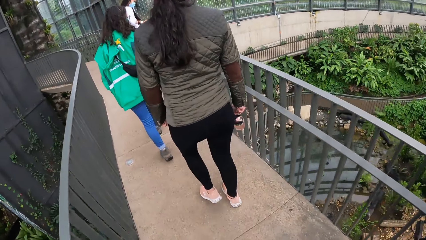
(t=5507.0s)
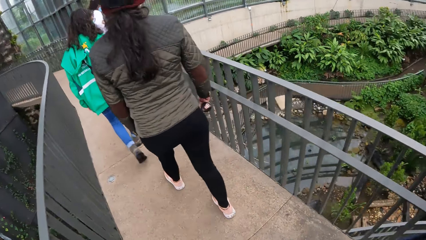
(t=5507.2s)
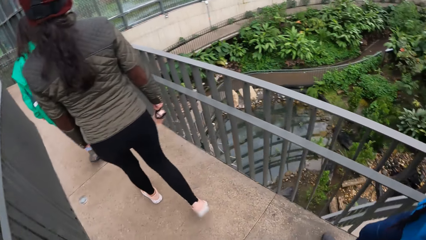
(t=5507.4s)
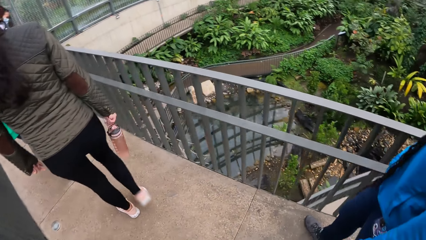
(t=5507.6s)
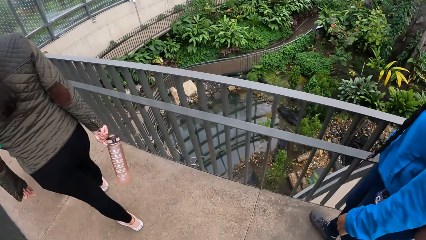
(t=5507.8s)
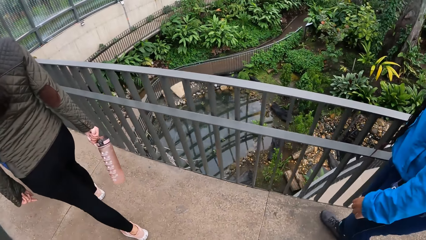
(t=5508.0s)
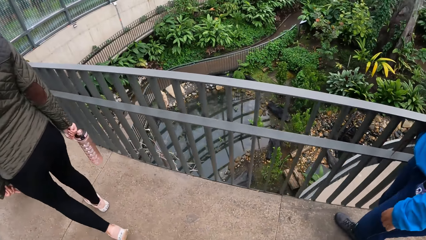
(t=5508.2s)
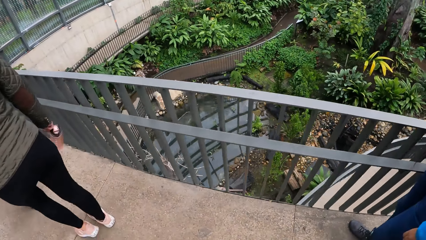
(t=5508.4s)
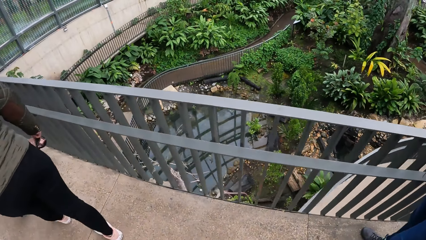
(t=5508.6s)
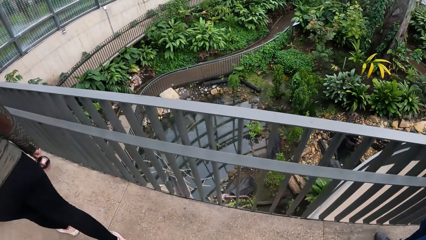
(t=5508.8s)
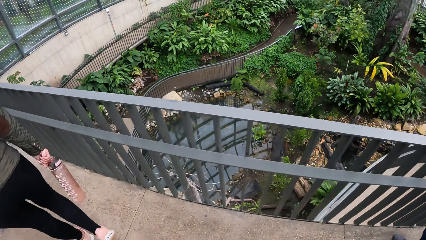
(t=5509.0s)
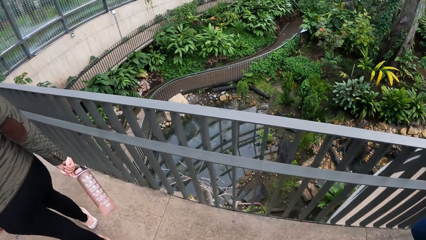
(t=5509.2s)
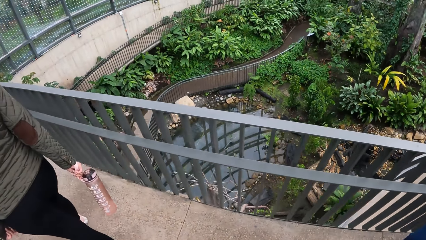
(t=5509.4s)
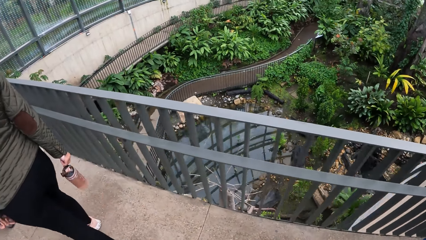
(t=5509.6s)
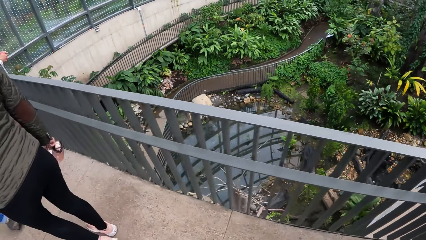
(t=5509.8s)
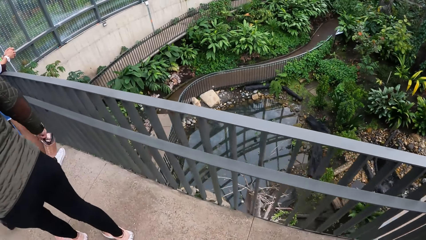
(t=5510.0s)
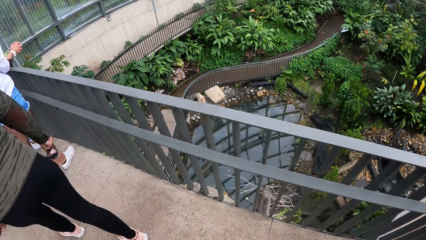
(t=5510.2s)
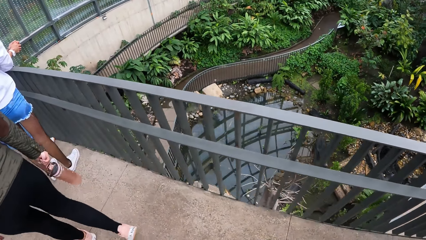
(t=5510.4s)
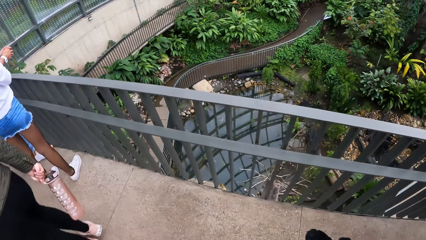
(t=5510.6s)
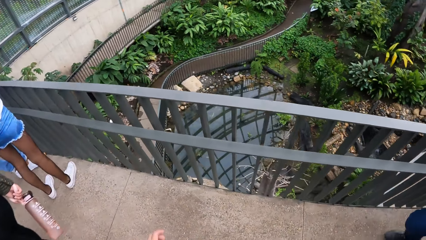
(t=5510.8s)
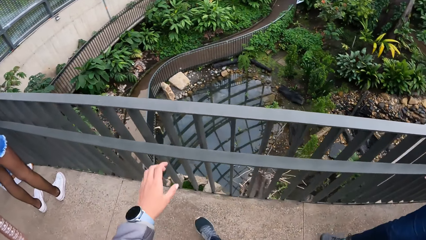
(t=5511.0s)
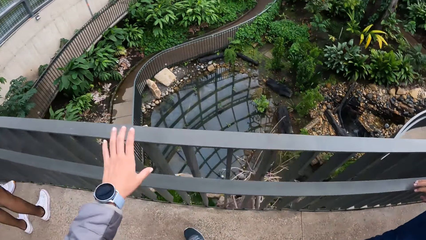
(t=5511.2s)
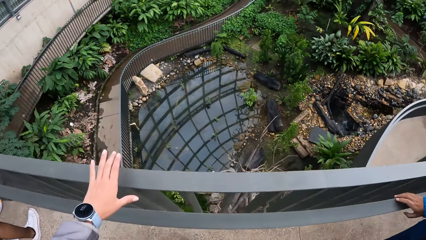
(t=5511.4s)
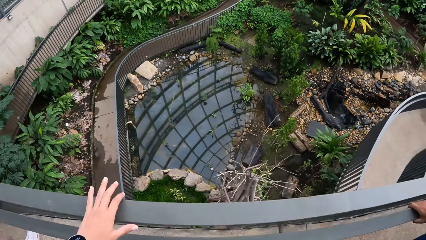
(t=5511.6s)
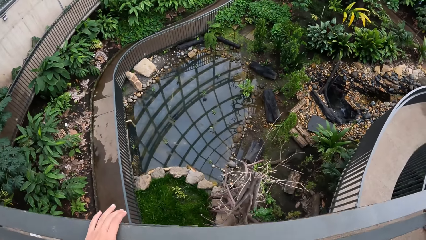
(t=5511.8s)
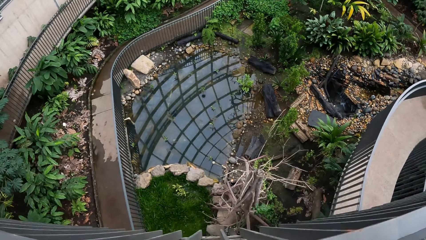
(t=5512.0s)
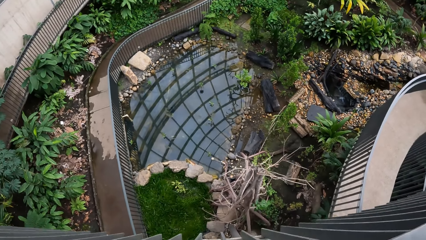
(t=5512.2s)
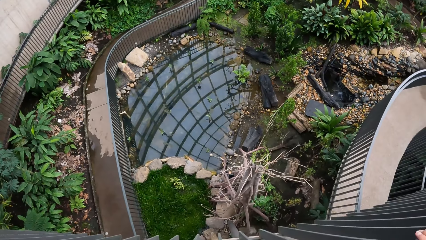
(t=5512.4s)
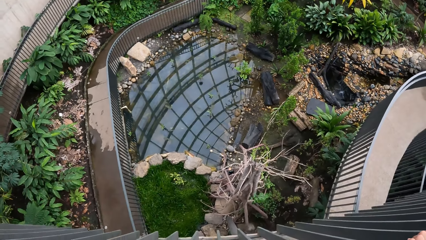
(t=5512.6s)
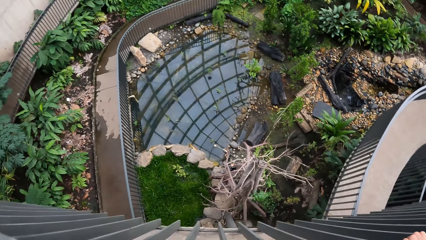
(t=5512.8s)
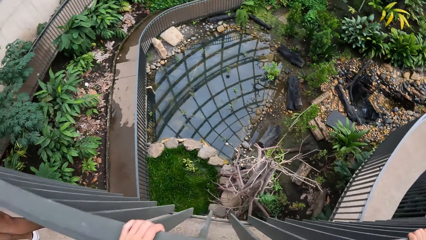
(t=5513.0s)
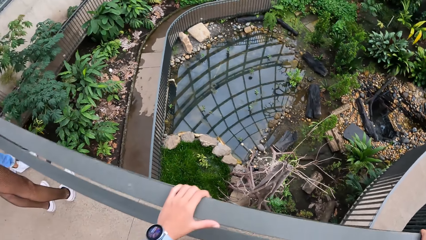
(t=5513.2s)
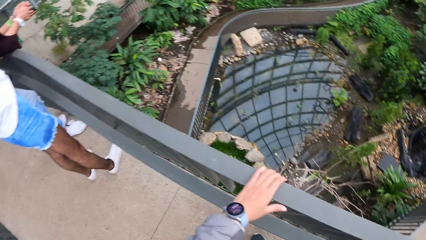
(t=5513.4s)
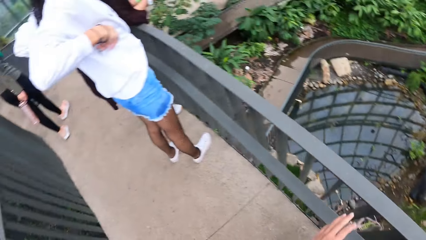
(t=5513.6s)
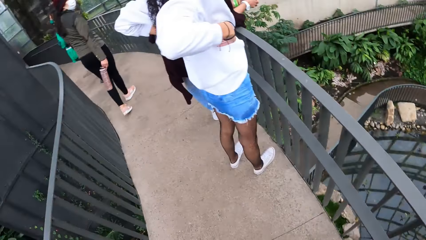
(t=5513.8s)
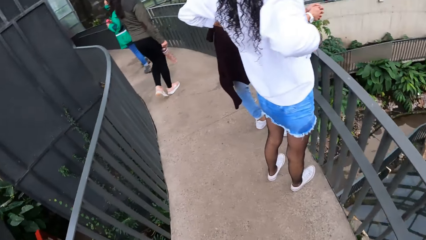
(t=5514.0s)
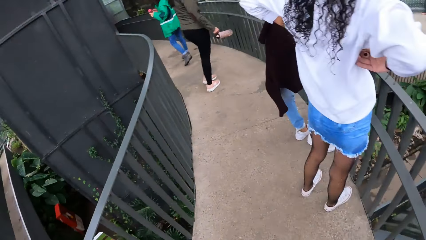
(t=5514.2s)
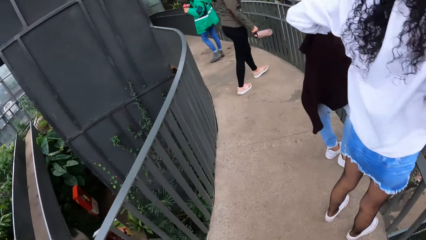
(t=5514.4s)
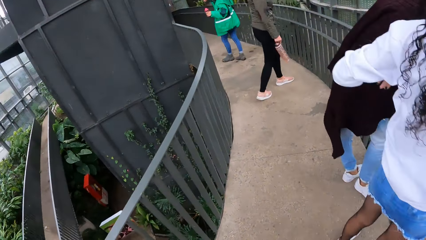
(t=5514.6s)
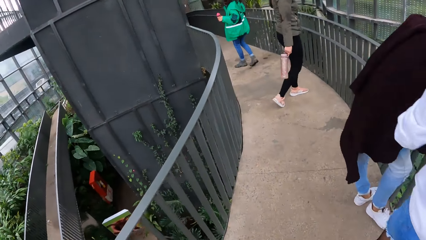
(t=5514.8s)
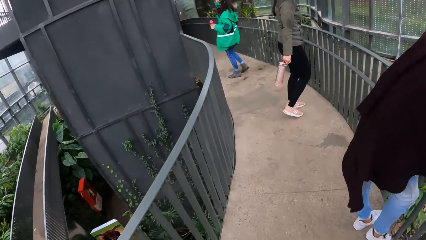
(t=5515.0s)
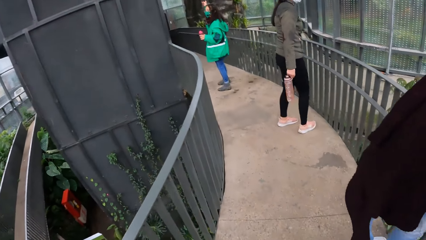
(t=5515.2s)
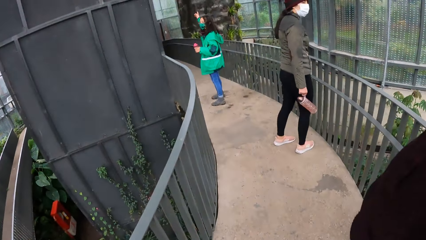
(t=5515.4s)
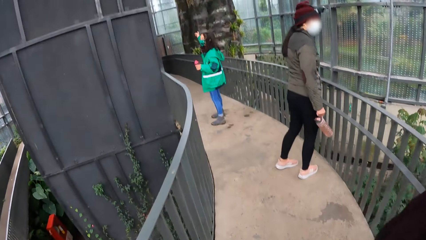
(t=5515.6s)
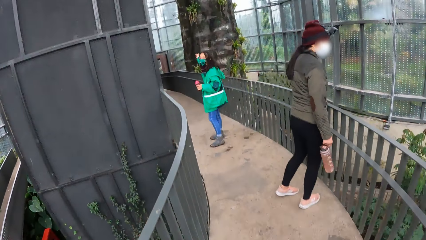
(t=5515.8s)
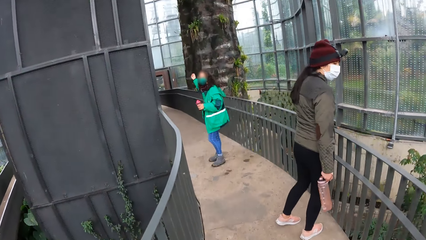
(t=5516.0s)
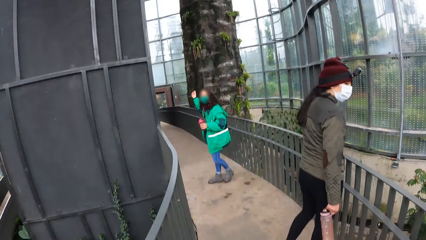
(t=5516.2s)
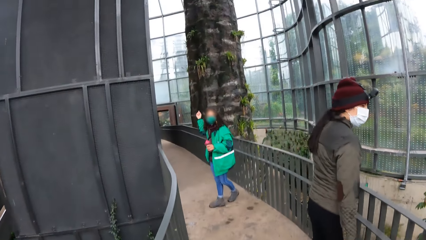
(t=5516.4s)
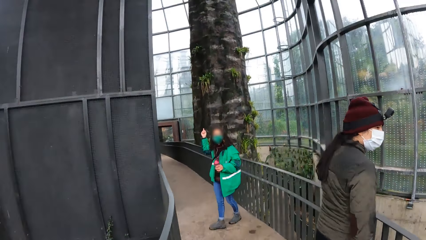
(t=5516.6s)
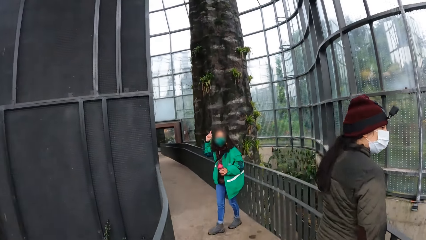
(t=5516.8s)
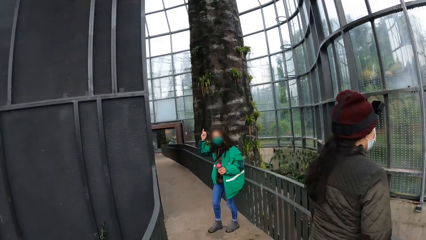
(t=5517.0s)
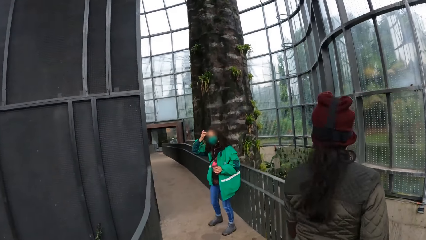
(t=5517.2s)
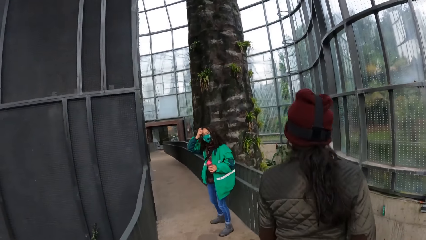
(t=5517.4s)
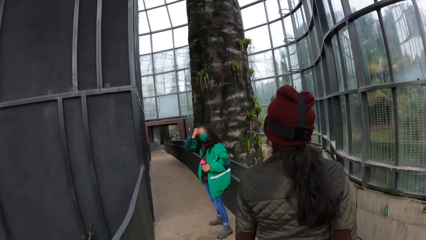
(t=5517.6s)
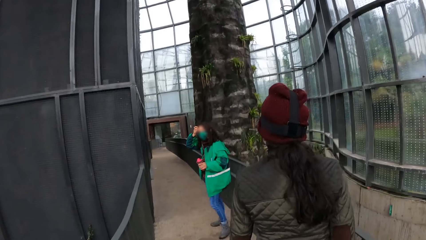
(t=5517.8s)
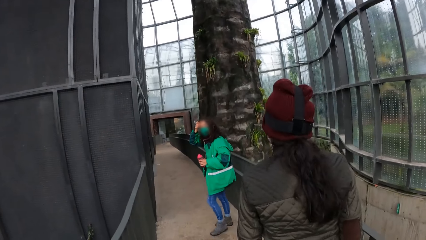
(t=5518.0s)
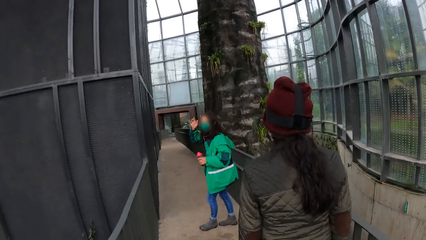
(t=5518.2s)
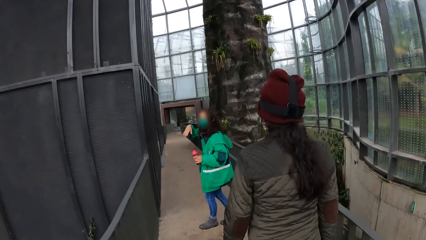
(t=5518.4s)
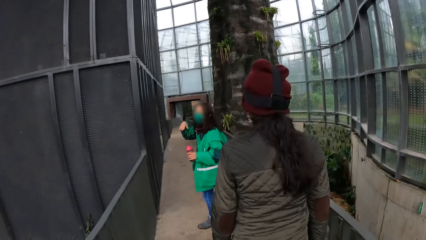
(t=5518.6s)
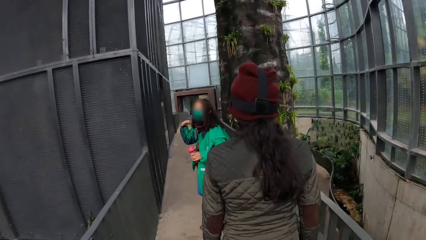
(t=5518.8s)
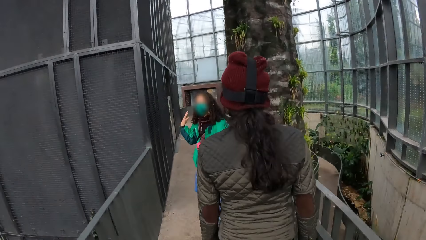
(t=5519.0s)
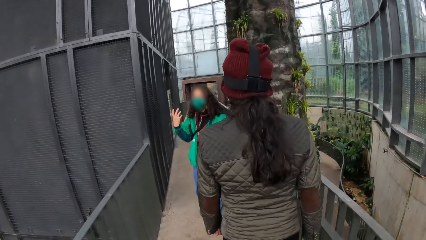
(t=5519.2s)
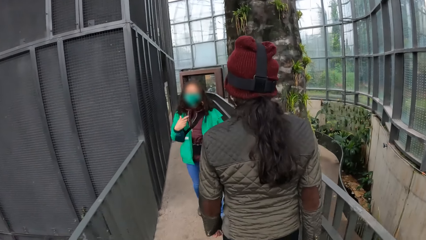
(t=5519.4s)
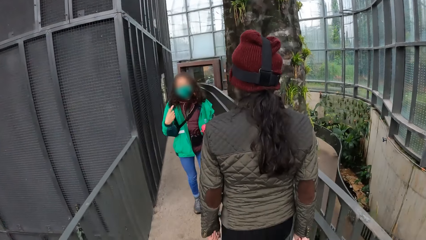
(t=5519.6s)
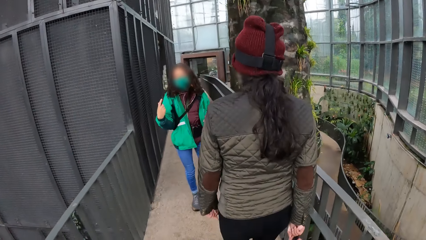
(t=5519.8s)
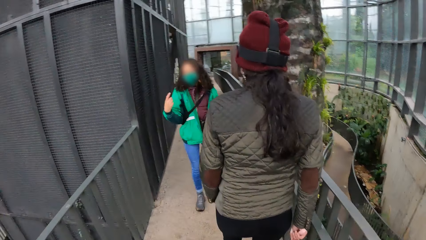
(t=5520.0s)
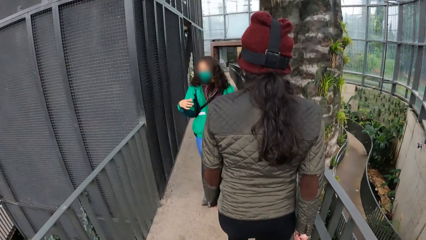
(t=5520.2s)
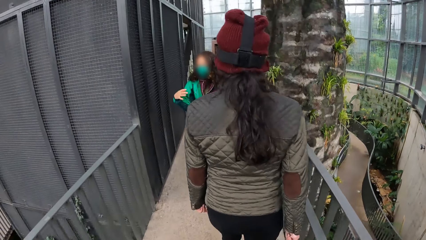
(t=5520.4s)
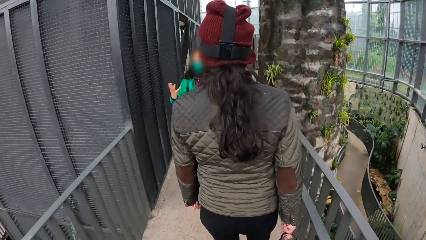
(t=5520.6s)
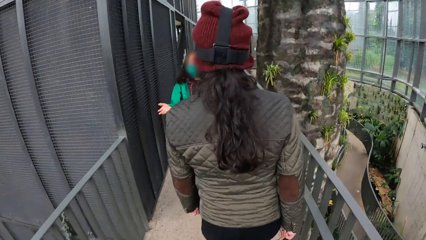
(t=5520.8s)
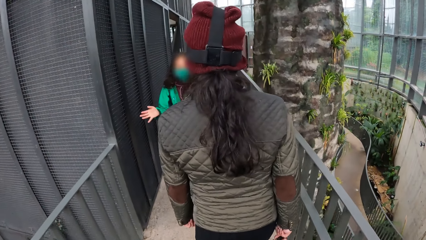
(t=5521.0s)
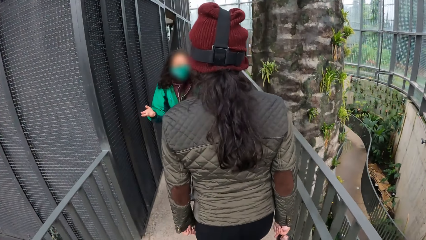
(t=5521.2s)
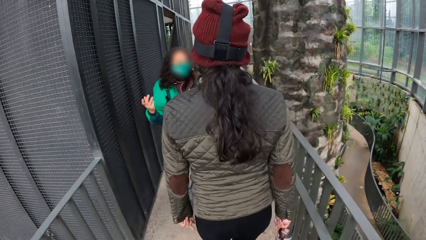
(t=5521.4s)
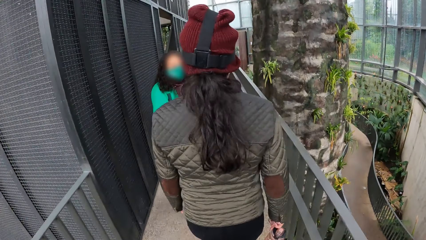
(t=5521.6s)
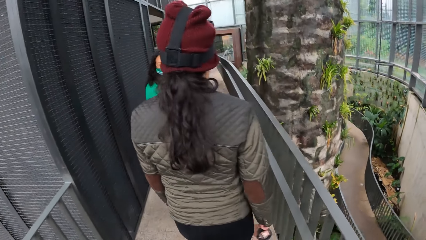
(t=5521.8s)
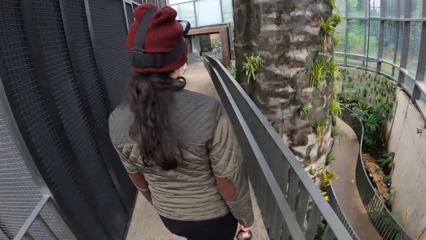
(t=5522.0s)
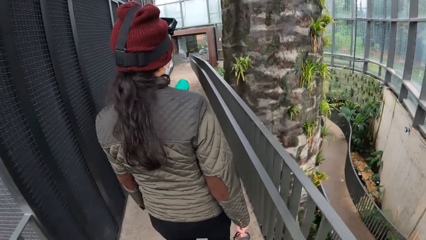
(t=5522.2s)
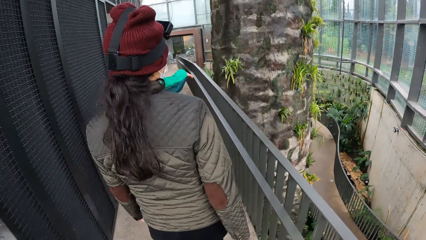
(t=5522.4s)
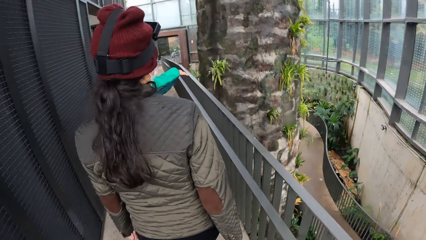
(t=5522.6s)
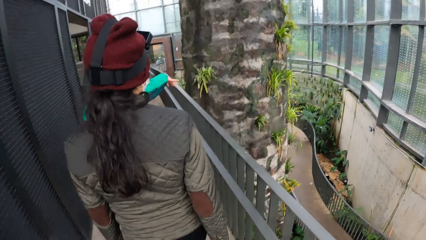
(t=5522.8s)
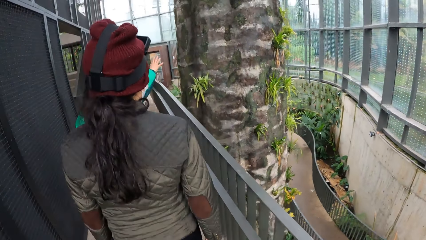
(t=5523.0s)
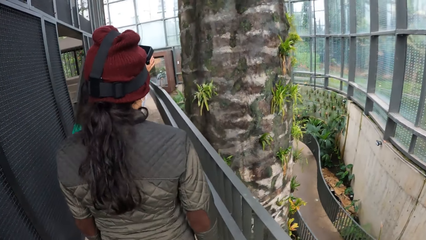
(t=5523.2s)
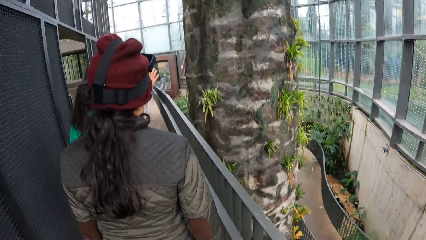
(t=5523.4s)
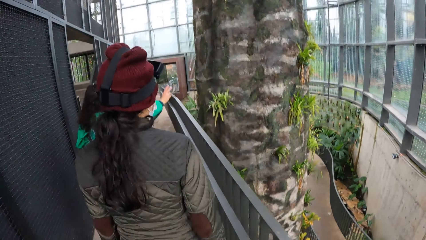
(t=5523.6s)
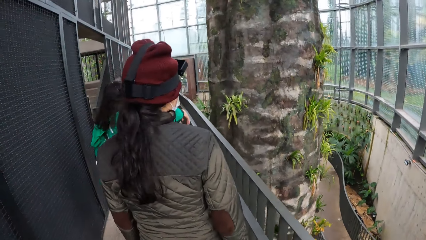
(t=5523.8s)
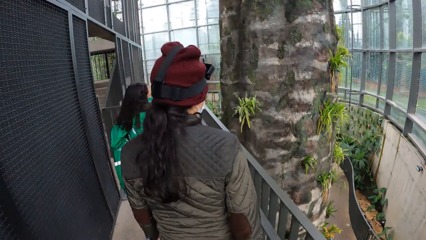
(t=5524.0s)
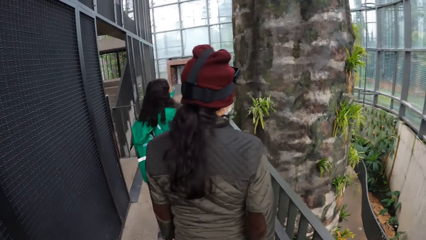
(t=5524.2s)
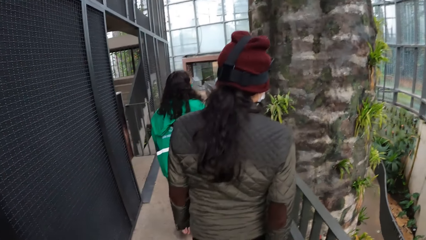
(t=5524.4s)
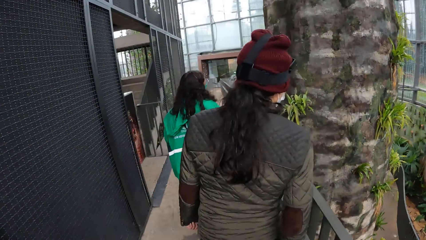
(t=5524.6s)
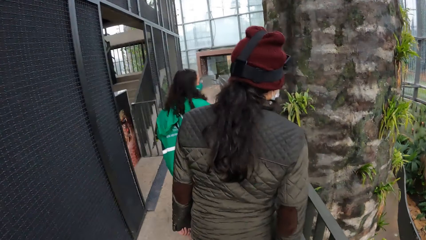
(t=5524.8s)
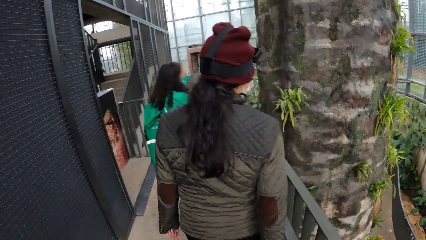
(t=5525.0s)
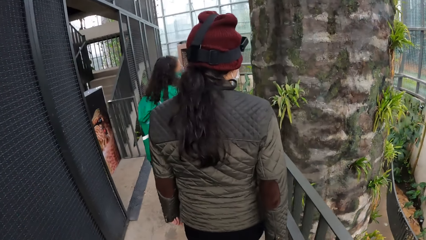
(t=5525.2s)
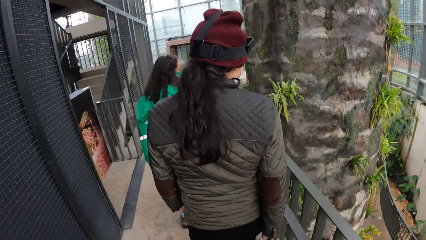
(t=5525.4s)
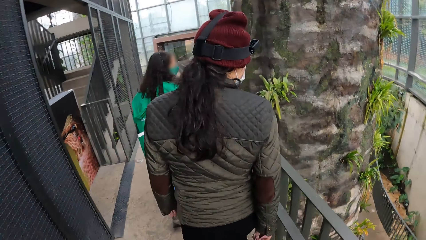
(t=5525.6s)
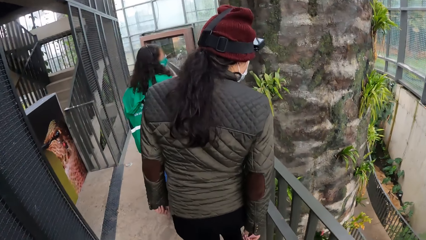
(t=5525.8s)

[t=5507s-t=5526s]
The camera wearer holds a handrail with her left hand. A woman holds a water bottle in her left hand. The woman gestures towards the group of people and the camera wearer with her right hand. The woman scratches her head with her right hand. A lady looks behind. The lady moves her hand. The camera wearer moves around. The lady moves around. Another lady moves around. A man moves around.
